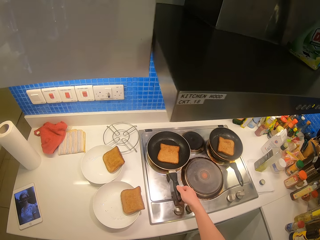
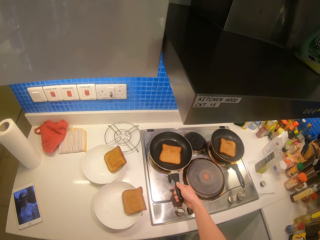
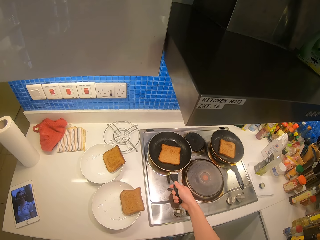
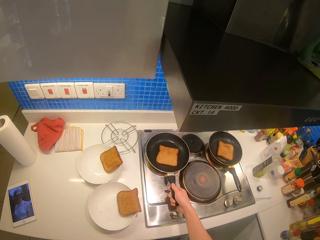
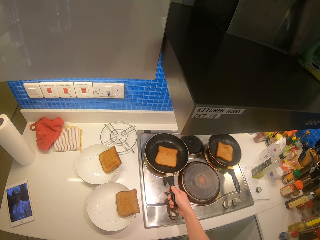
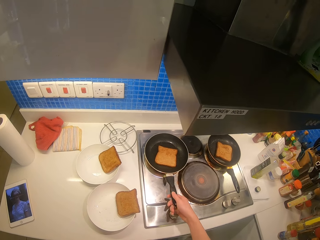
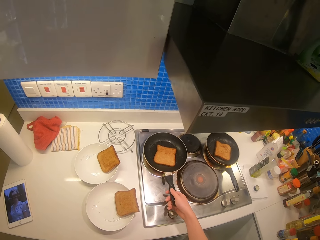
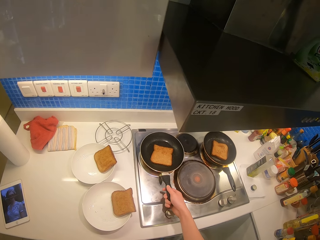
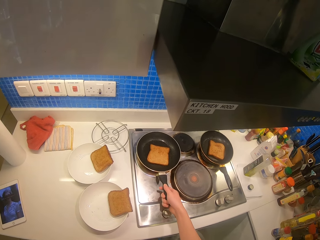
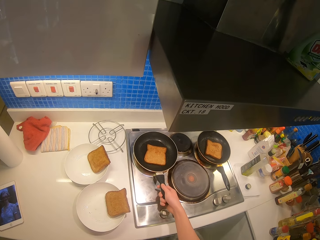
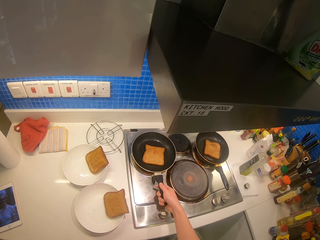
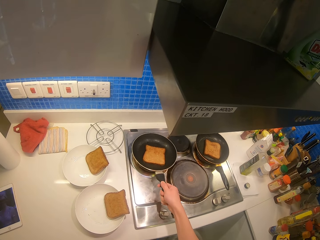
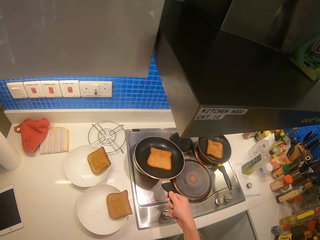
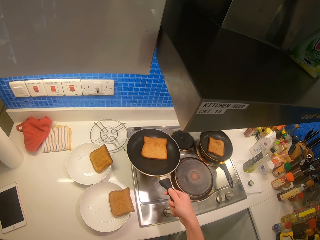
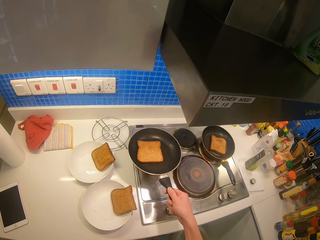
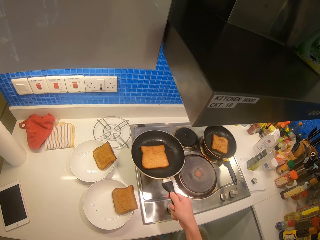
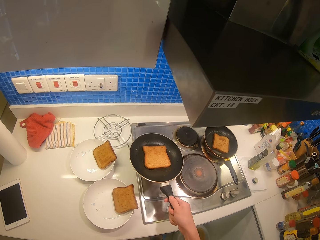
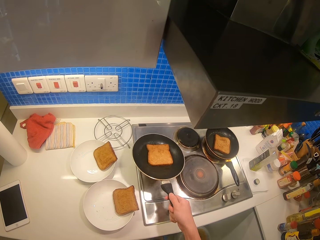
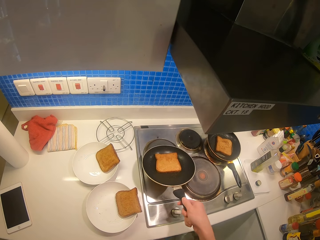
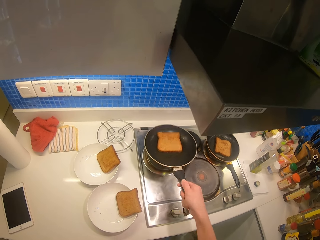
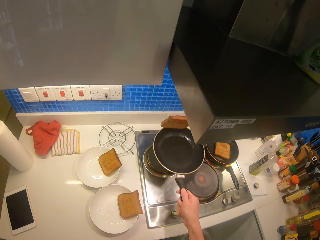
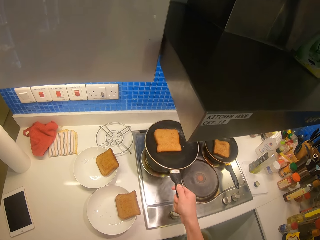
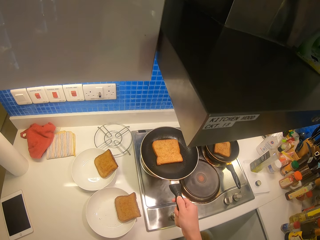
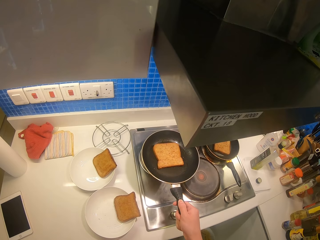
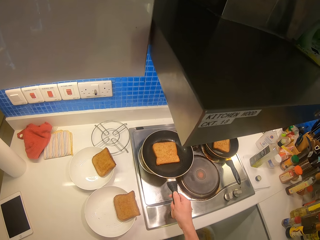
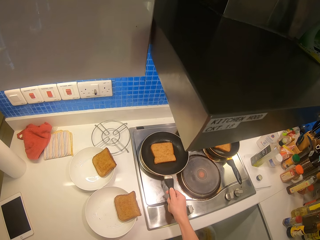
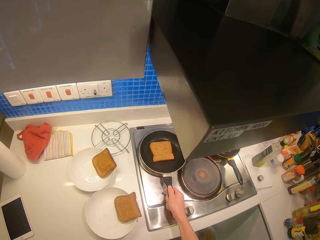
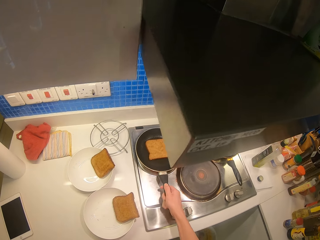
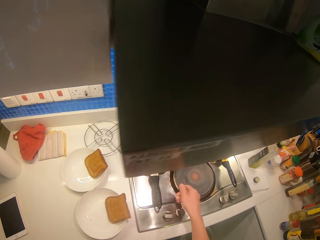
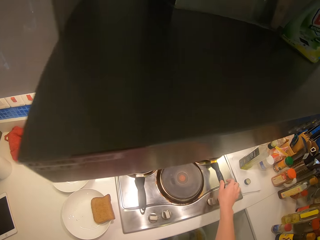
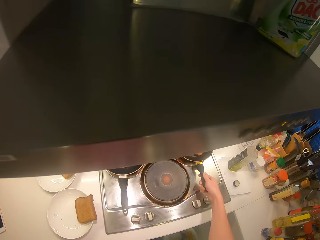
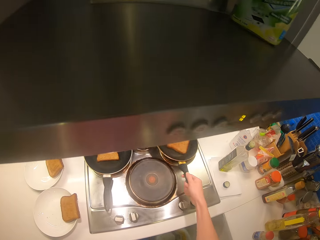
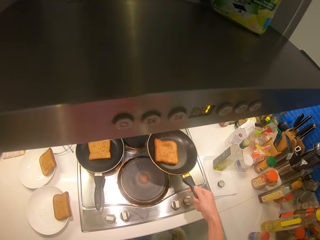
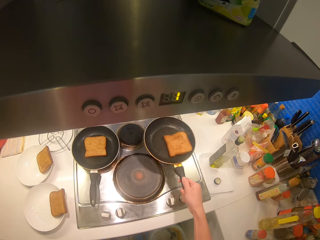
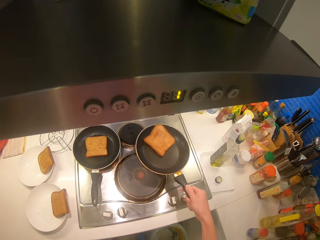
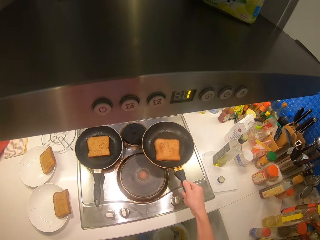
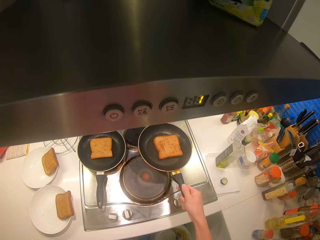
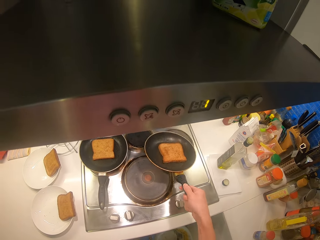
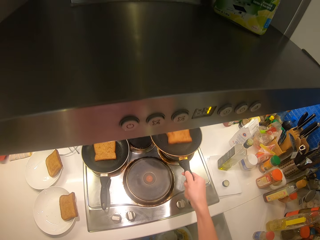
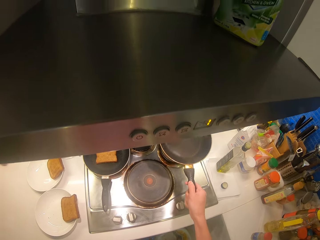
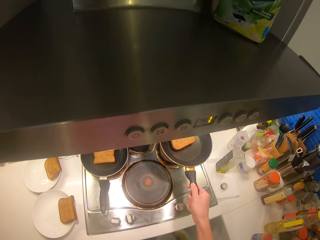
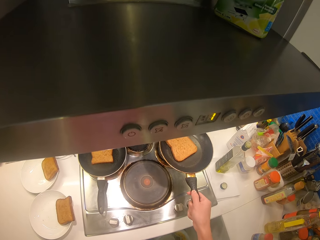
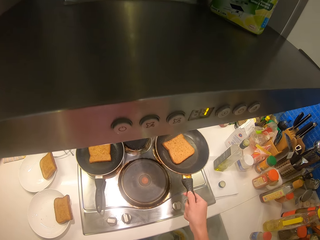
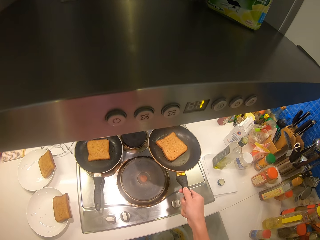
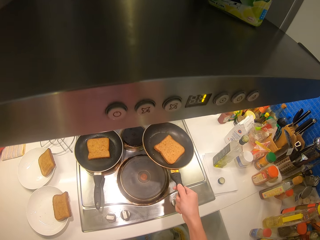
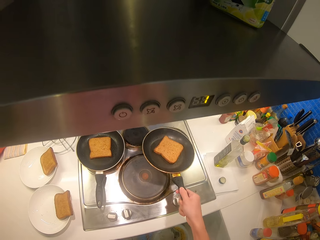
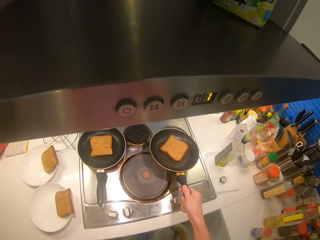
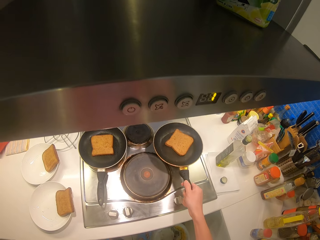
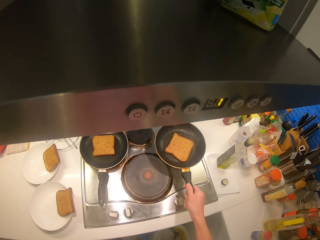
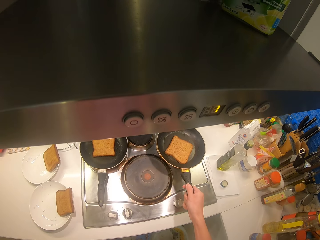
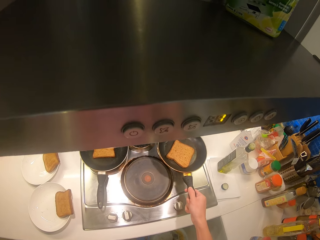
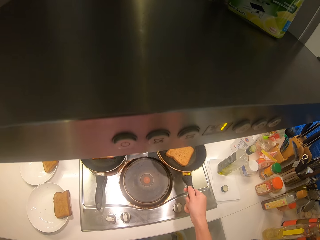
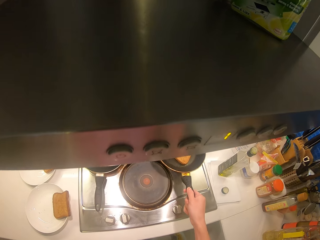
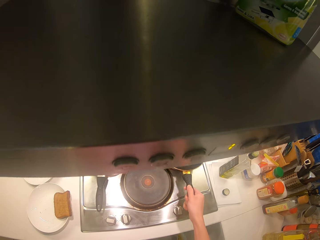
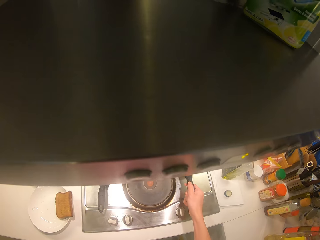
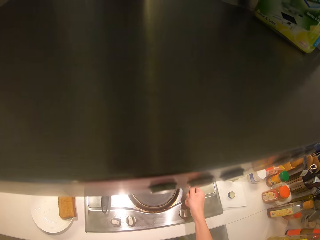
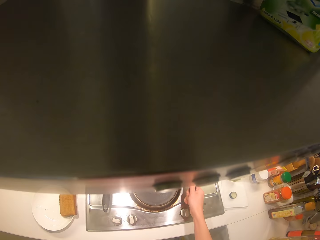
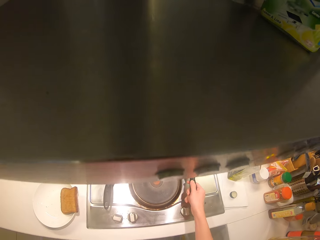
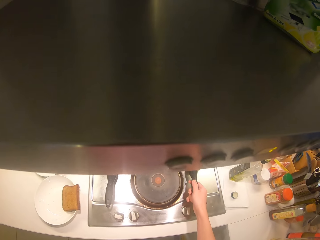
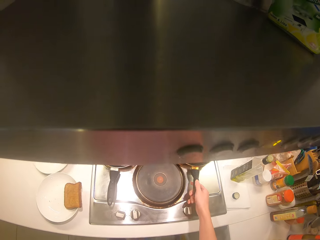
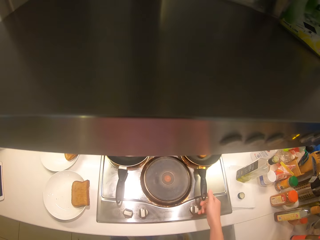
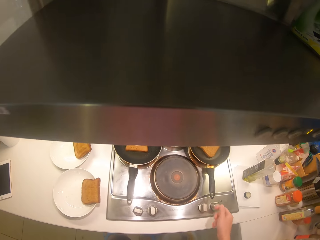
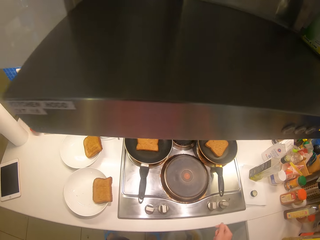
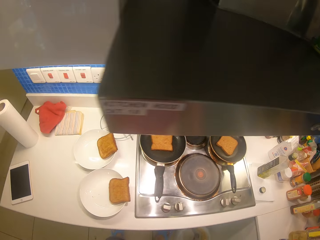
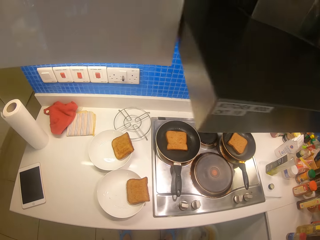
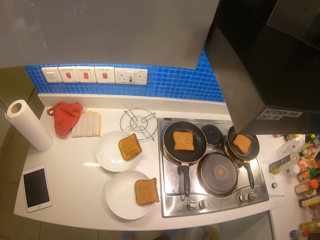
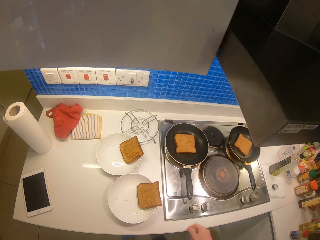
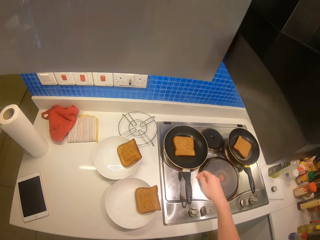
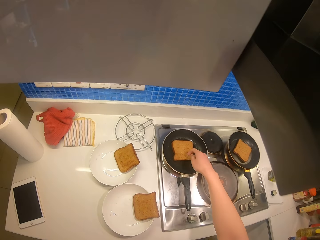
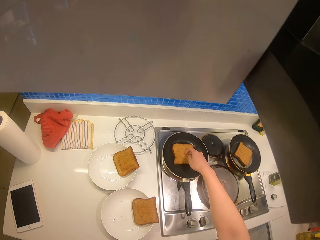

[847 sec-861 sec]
The camera wearer handles the pan with the right hand. They fry the bread in the first pan. They shake the pan. They flip the slice of bread on the pan. They hold the second pan. They shake the pan. They fry the bread in the second pan. They flip the slice of bread on the pan. They shake the pan. They place the pan on the cooker.

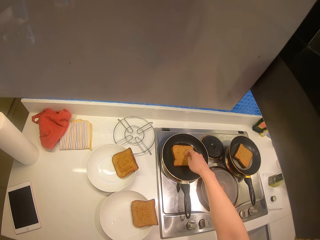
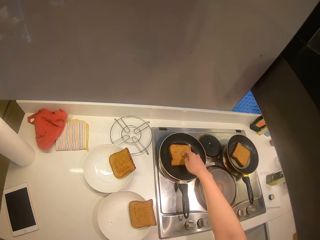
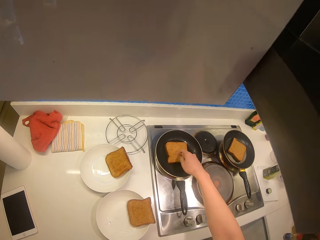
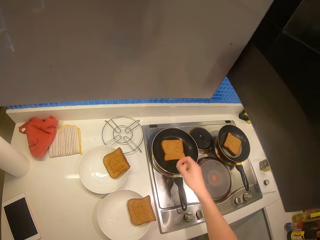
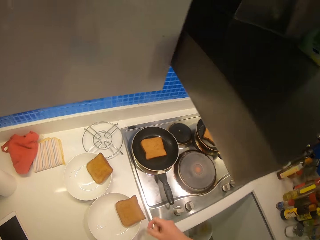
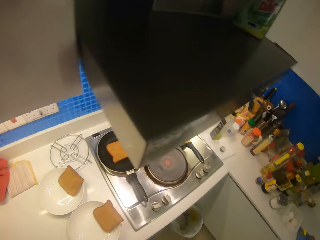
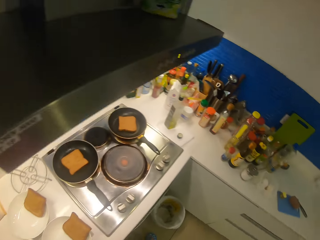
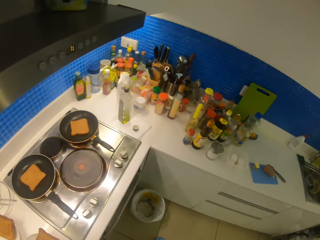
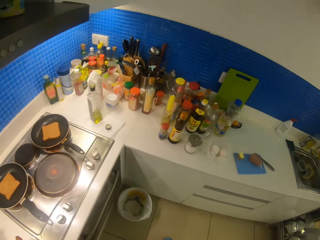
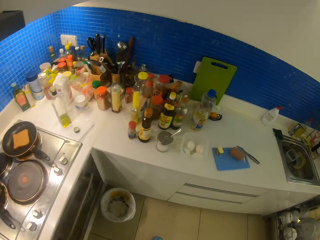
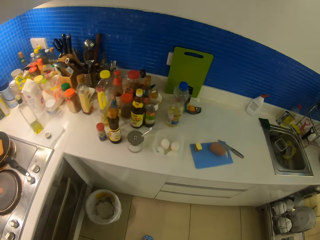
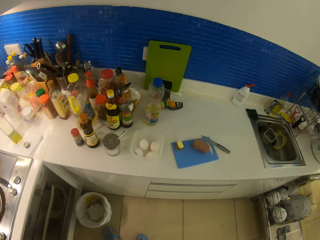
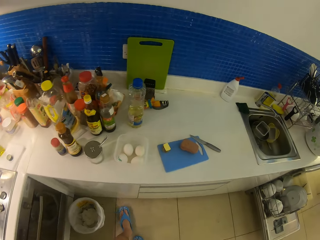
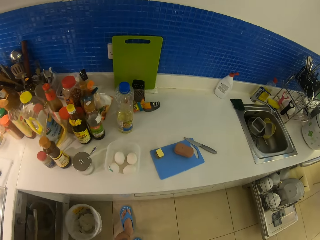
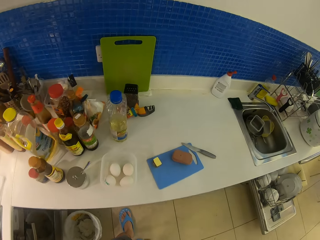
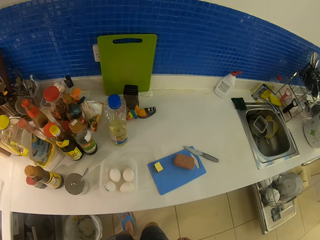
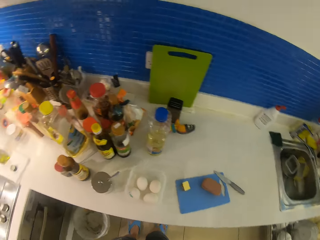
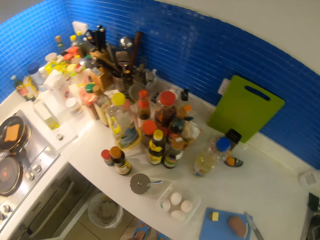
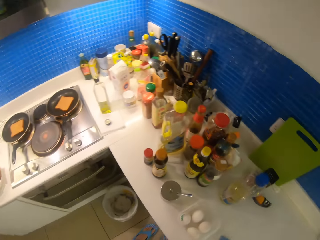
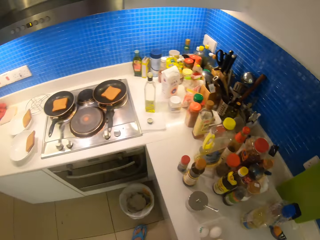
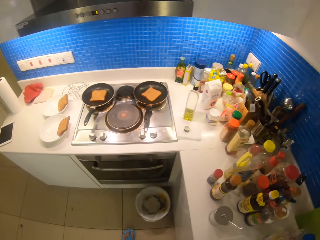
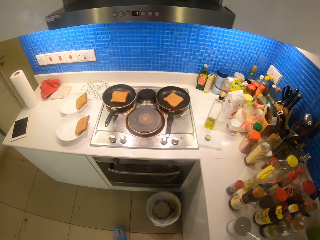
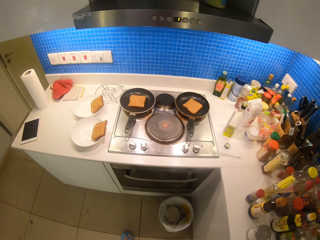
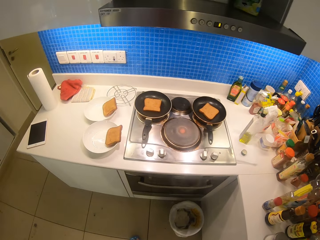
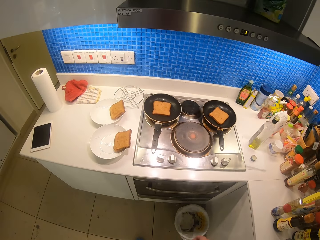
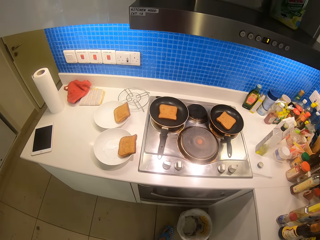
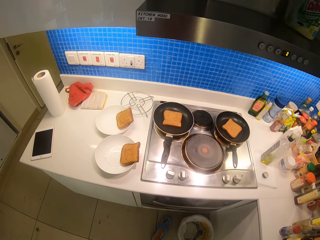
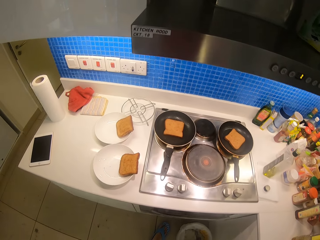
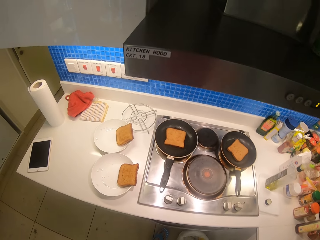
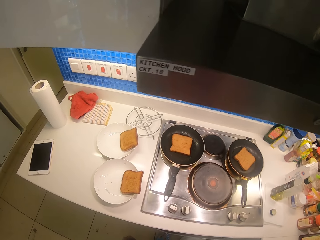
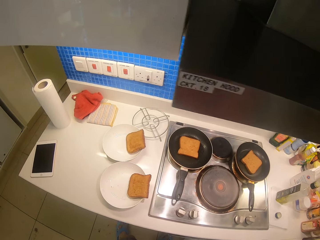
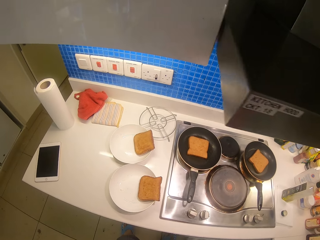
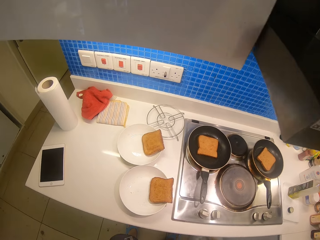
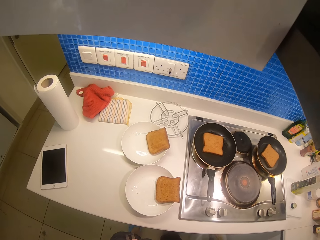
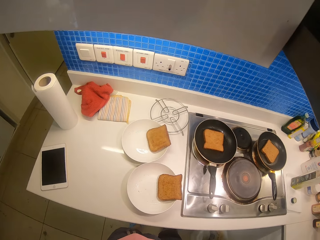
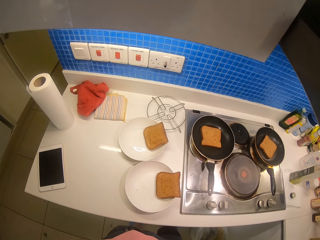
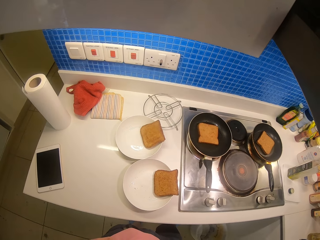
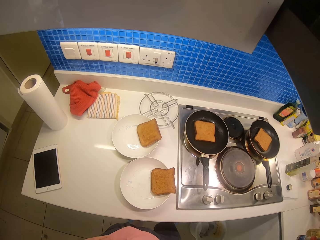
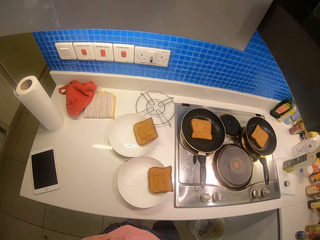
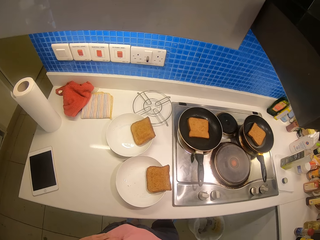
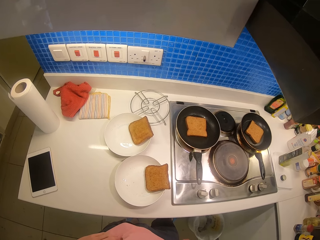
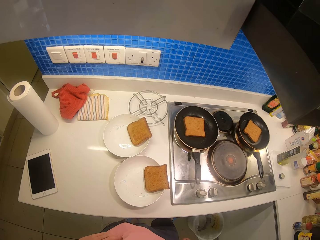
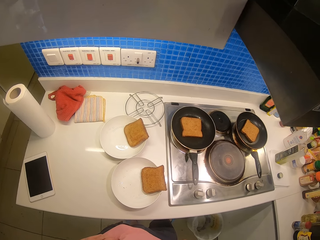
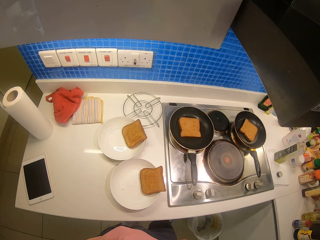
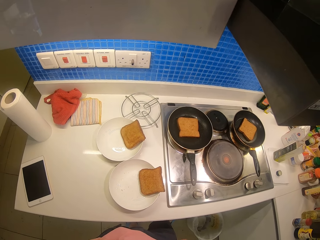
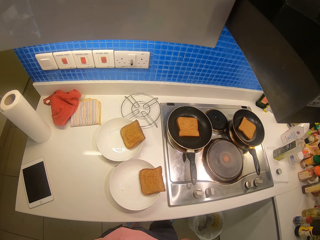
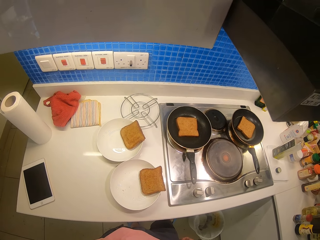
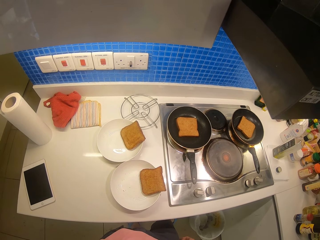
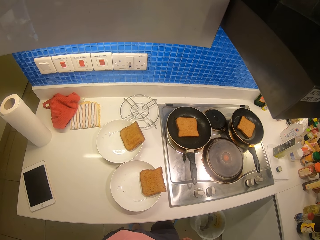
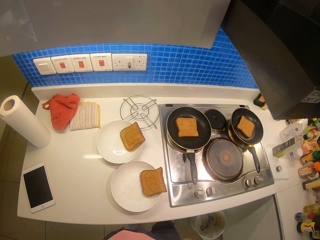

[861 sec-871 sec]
The camera wearer touches the bread in the first pan. They walk in the kitchen.
